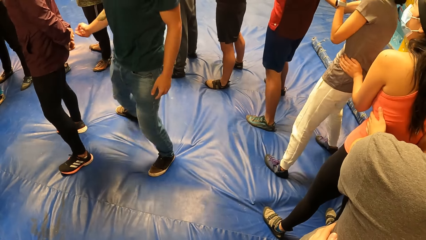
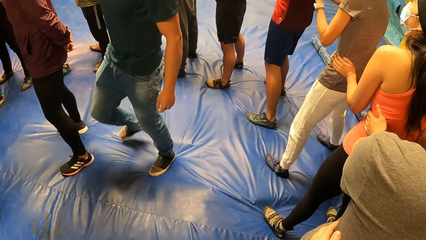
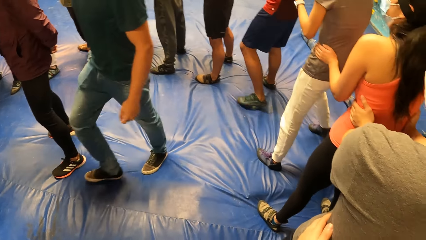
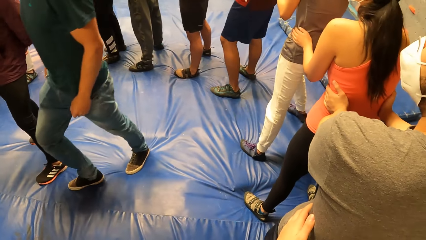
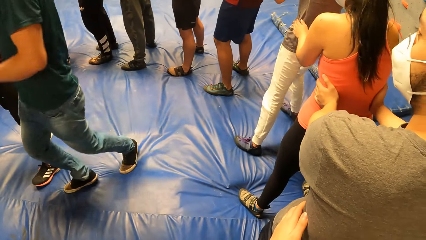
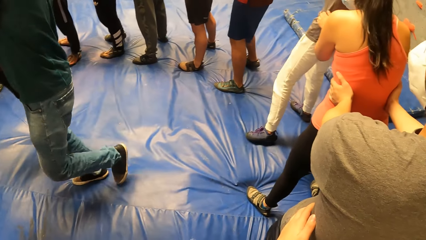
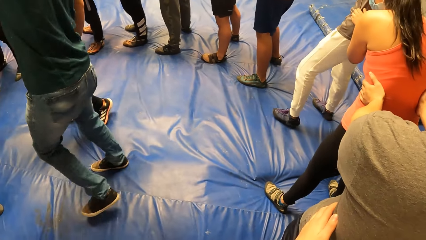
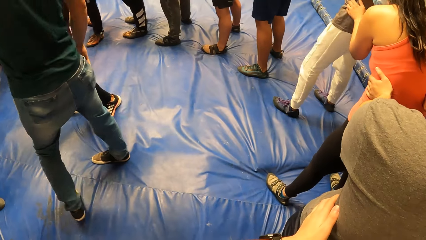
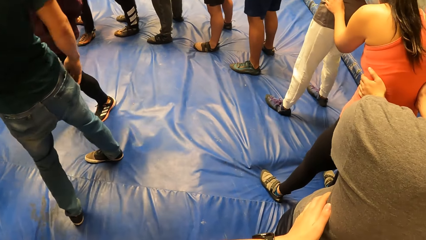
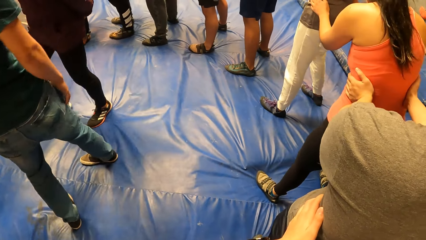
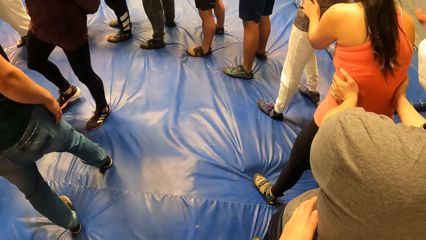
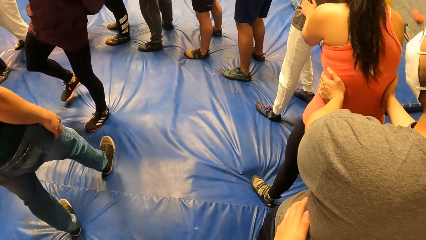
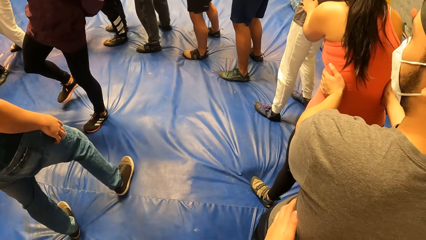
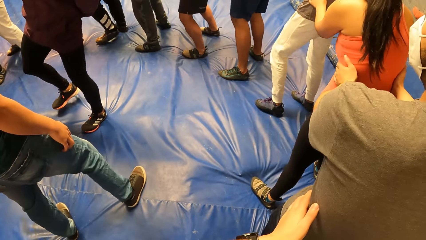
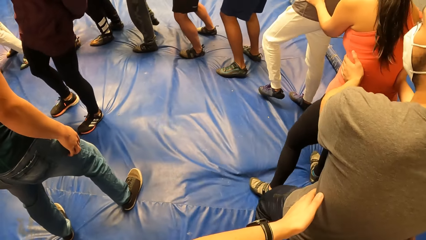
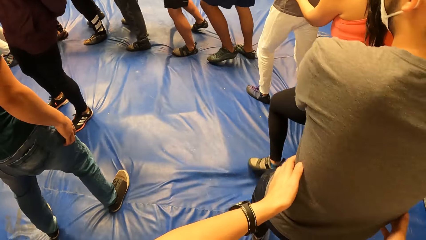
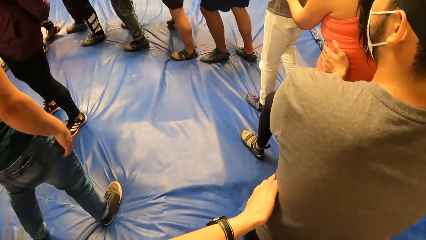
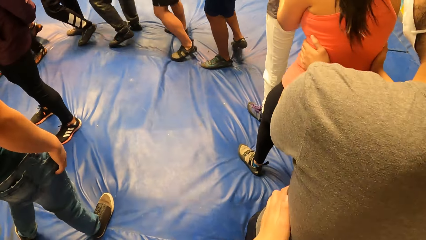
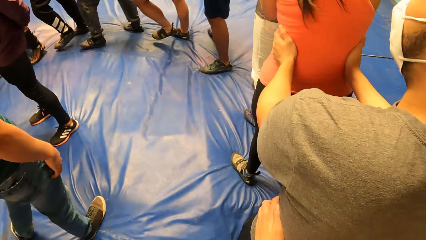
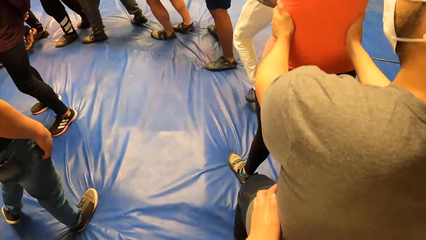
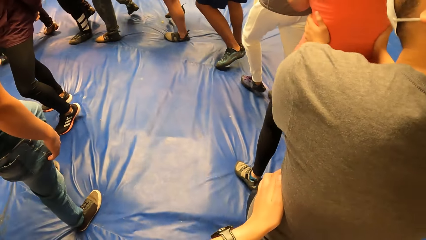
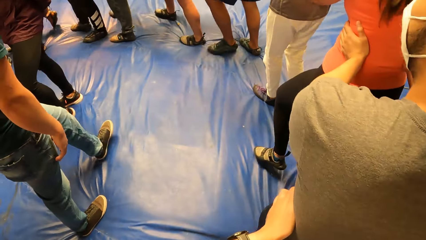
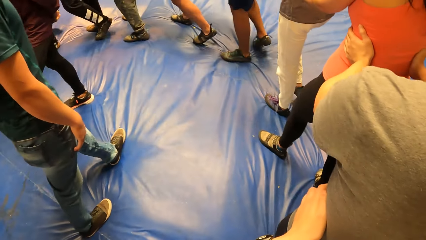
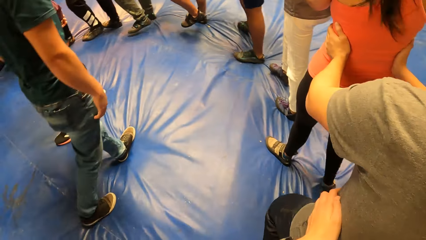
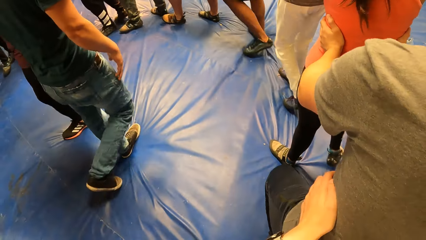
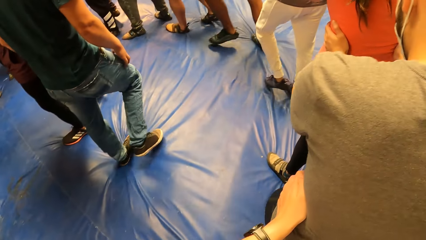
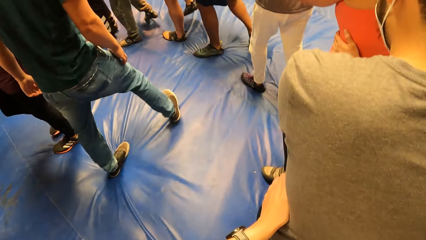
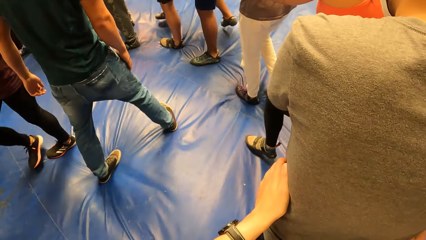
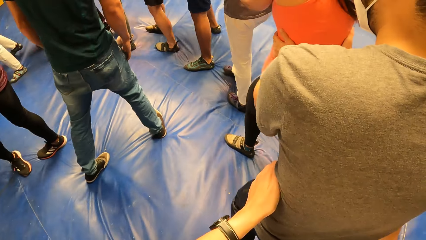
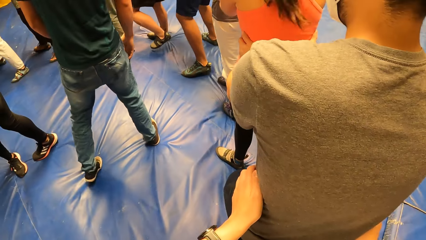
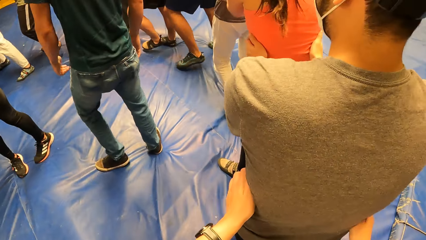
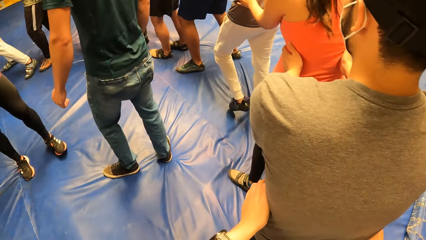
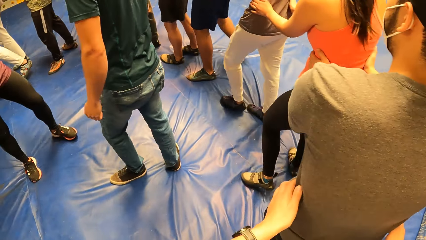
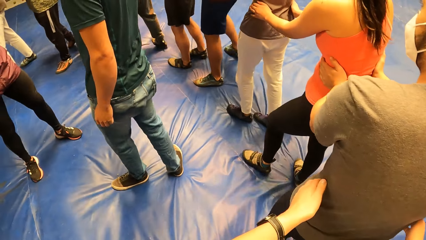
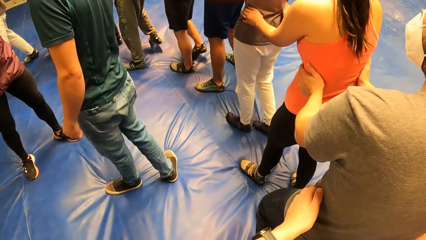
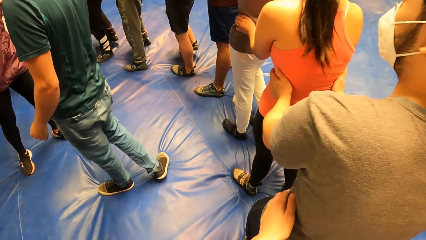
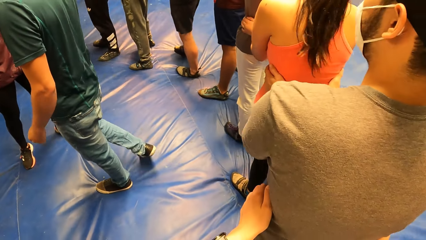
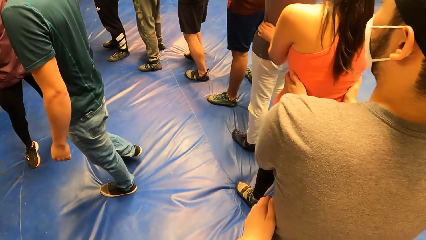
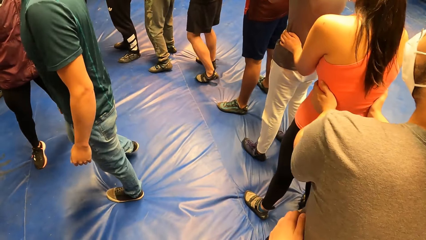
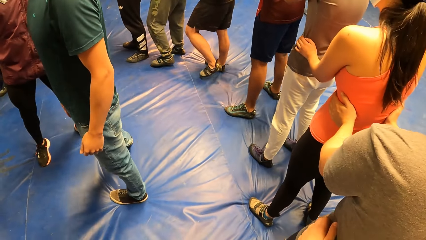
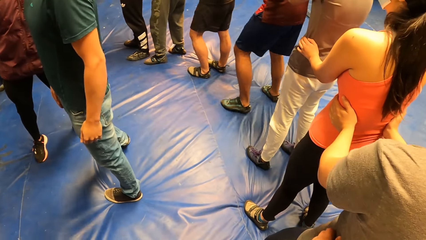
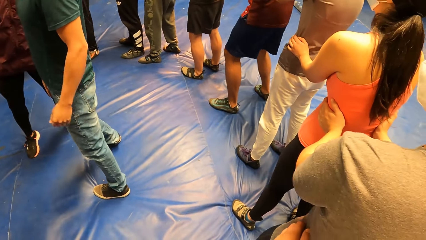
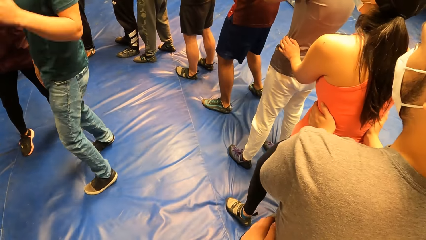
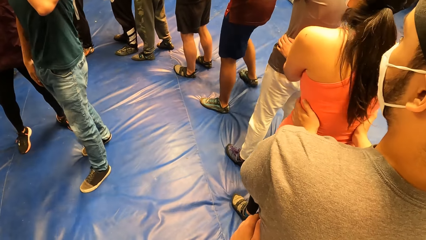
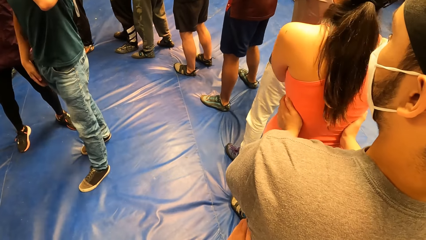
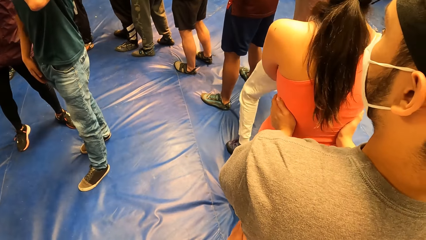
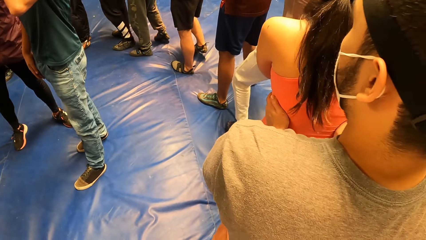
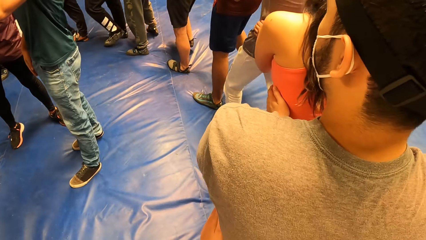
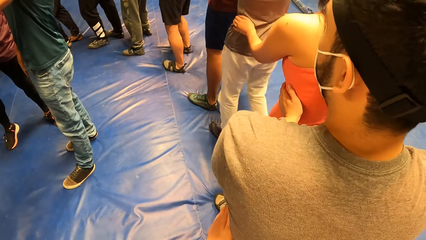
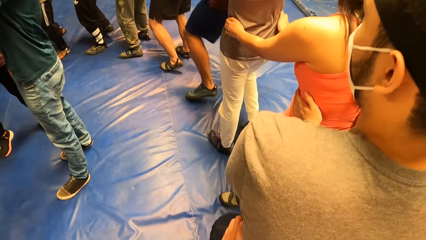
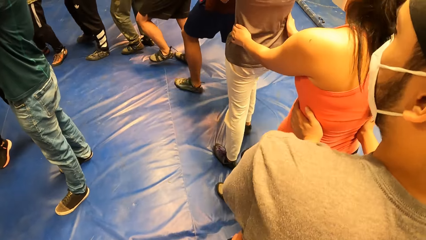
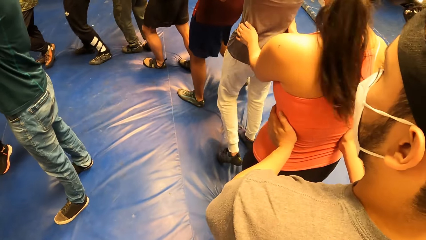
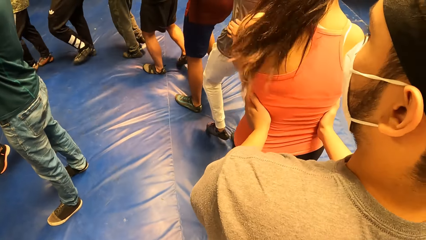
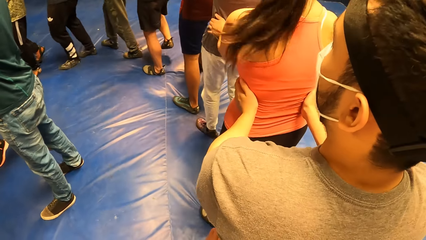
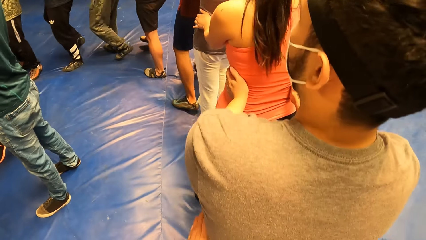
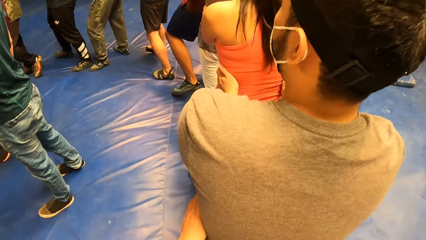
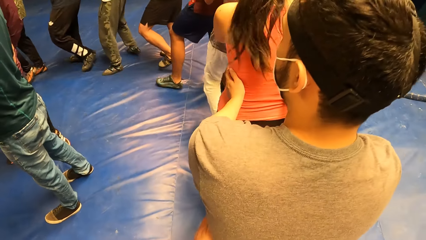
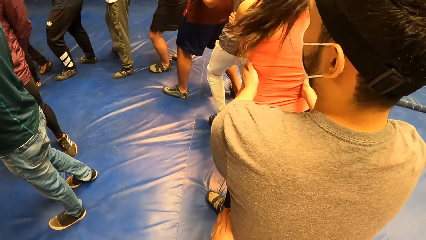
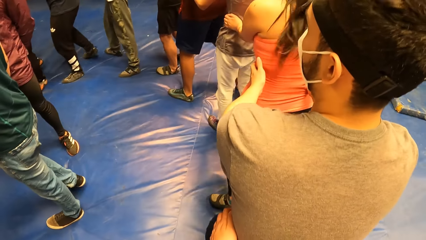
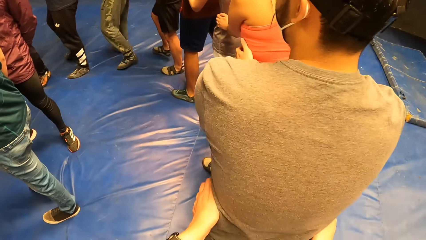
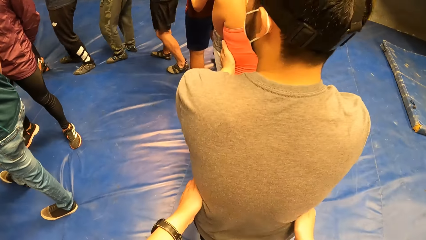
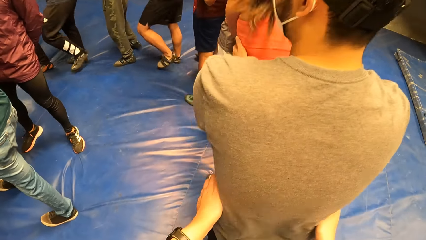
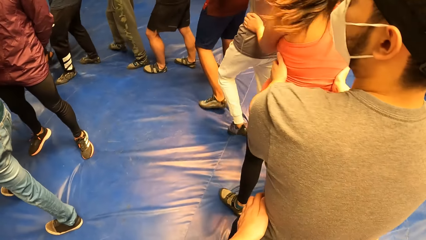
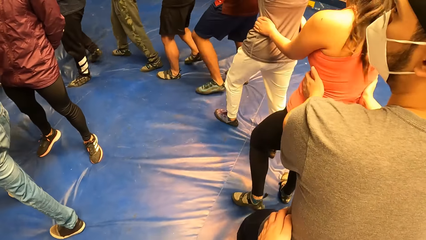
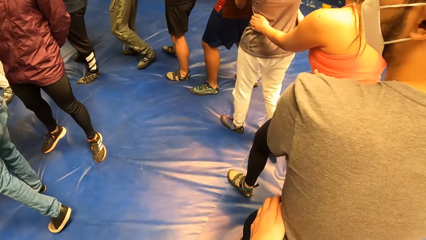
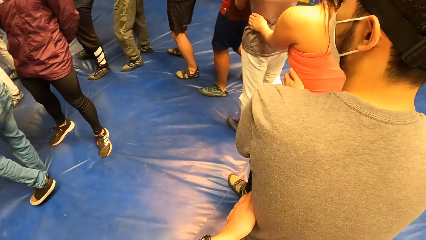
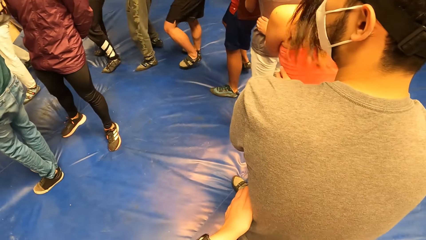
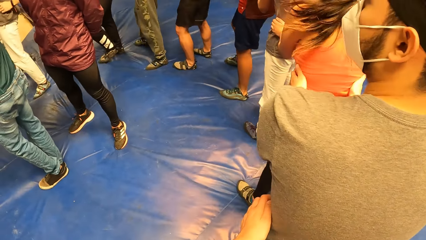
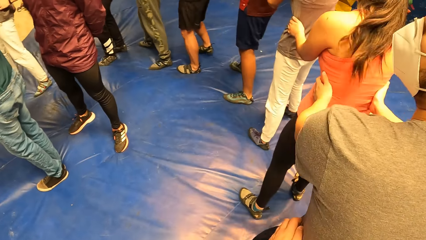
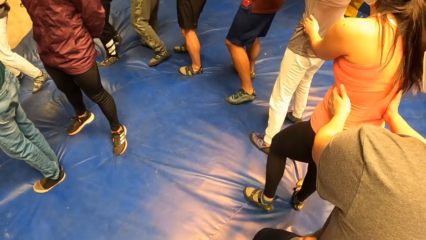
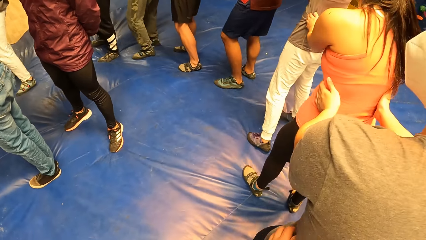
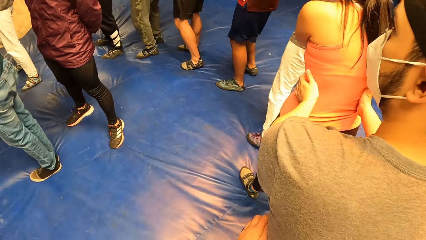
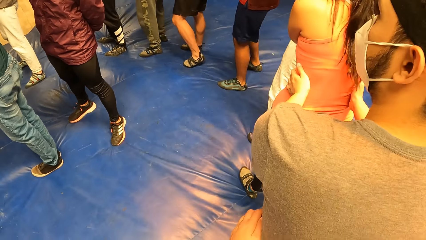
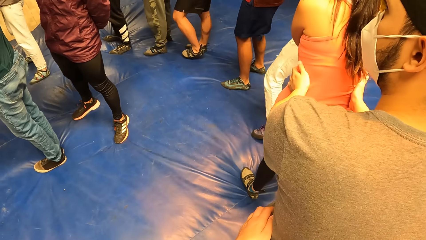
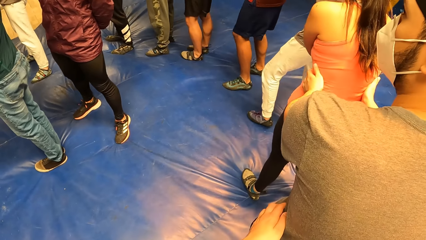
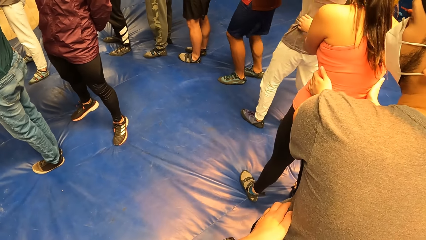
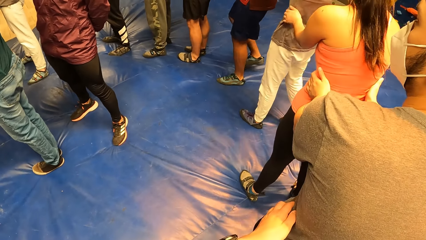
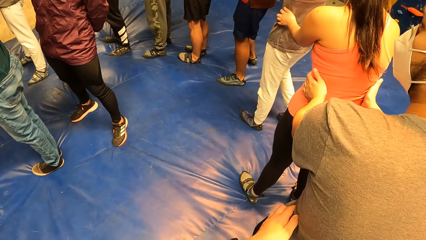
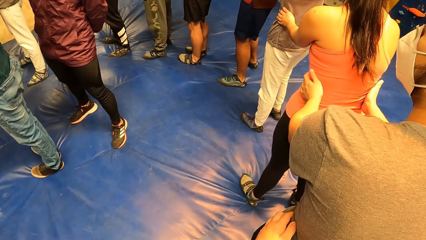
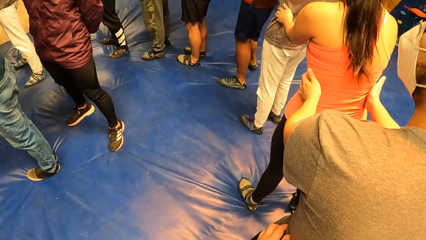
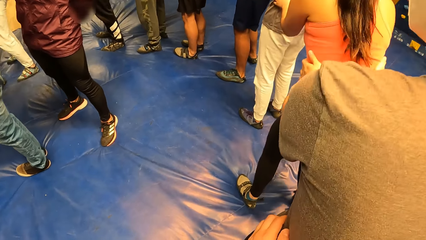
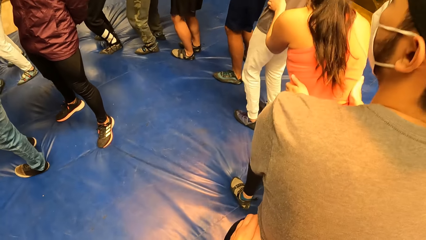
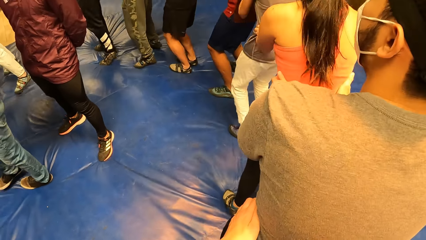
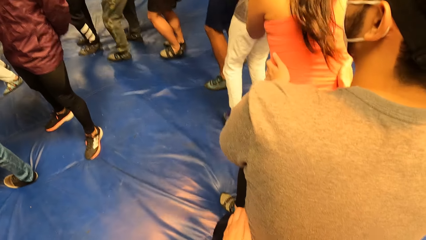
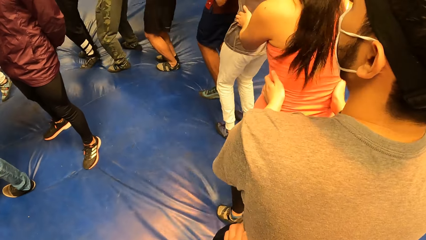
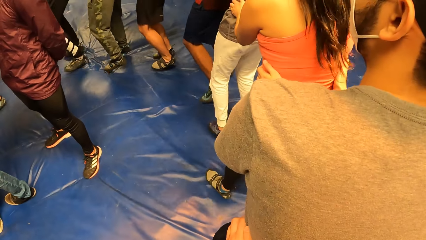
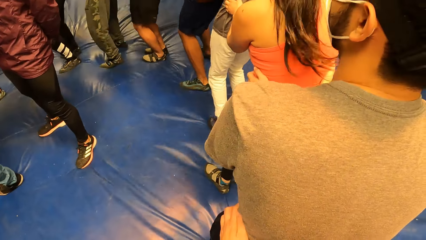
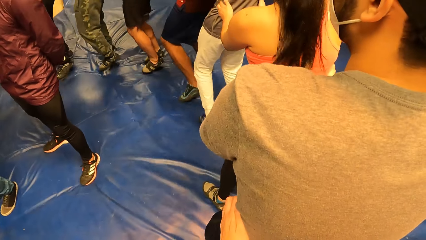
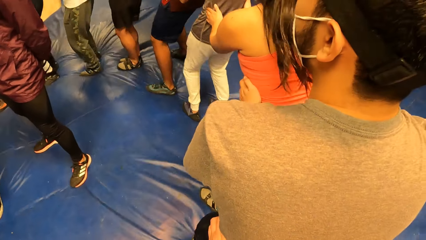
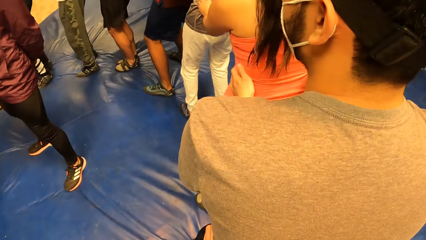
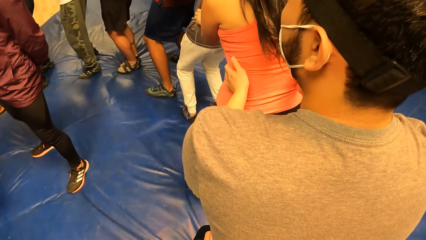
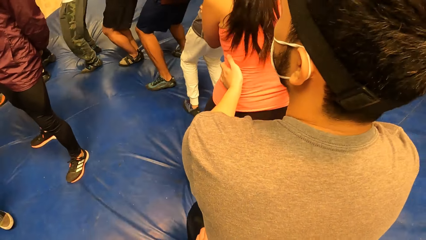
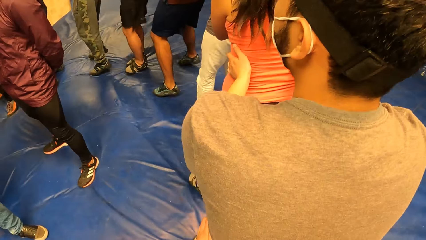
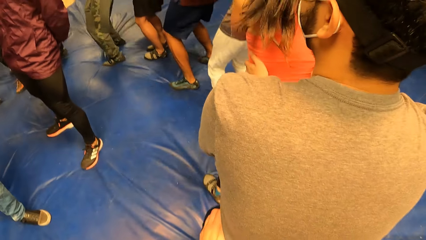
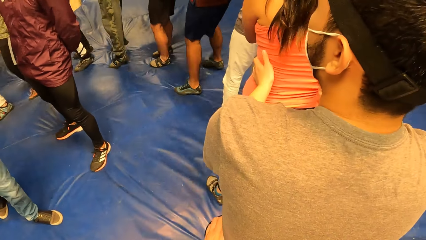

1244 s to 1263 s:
A man walks forward. The camera wearer jumps round with the circle of people. They walk round with the circle of people. They jump round with the circle of people. The man jumps back and forth.
